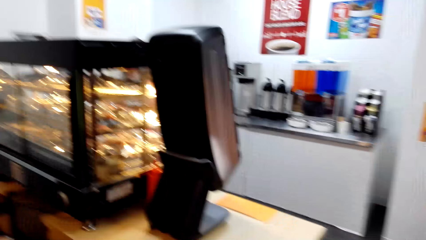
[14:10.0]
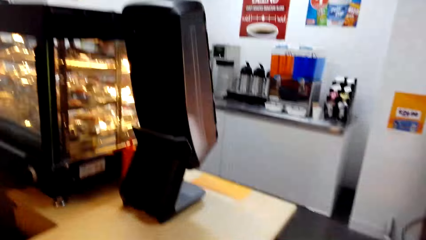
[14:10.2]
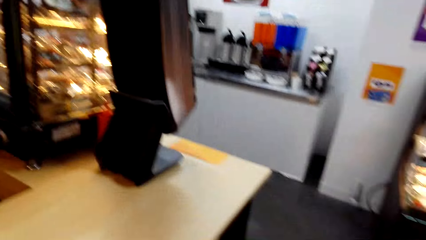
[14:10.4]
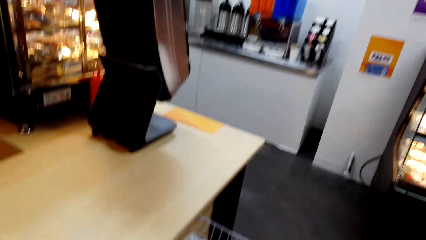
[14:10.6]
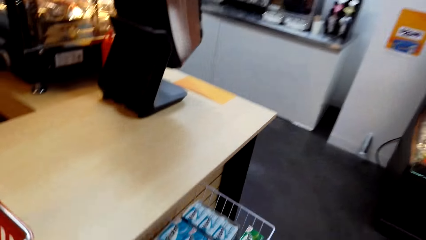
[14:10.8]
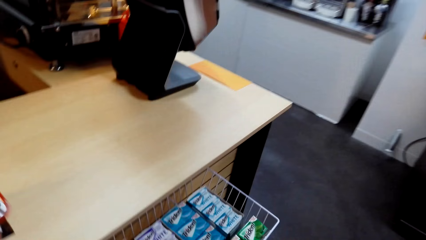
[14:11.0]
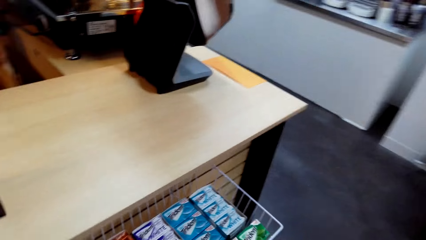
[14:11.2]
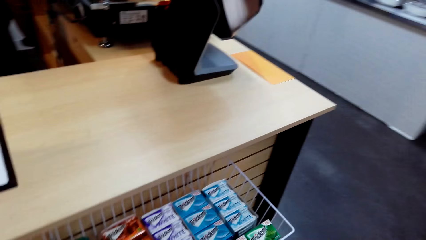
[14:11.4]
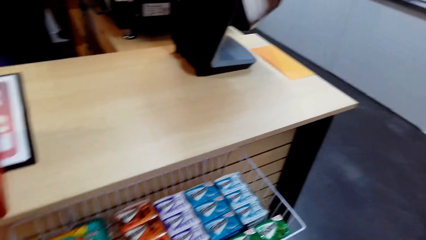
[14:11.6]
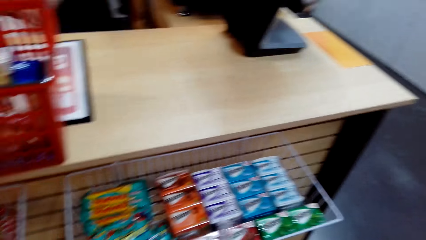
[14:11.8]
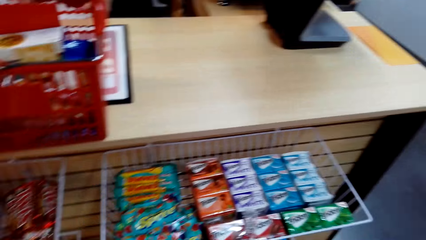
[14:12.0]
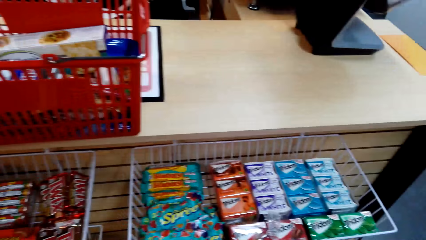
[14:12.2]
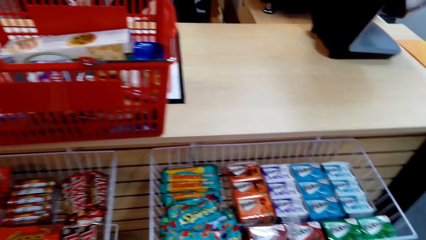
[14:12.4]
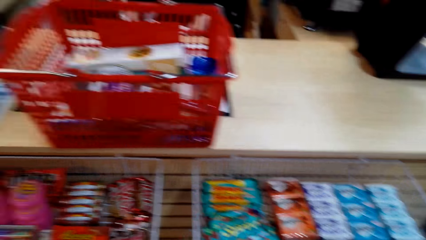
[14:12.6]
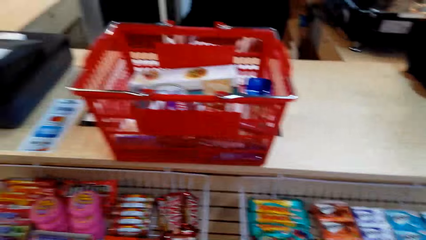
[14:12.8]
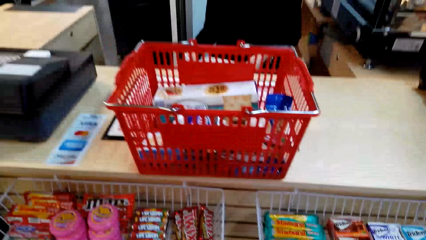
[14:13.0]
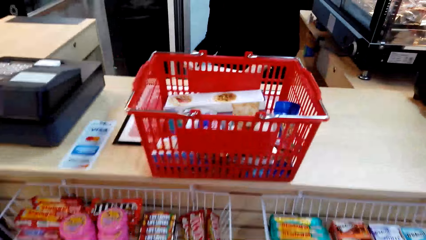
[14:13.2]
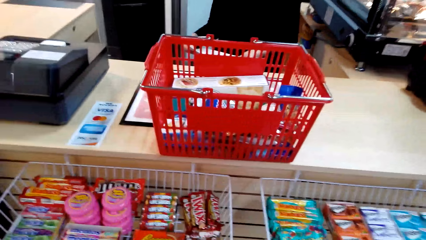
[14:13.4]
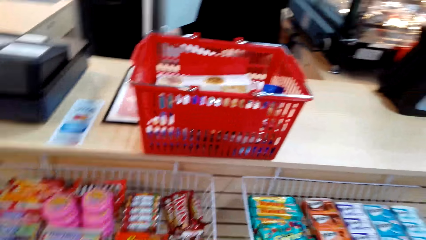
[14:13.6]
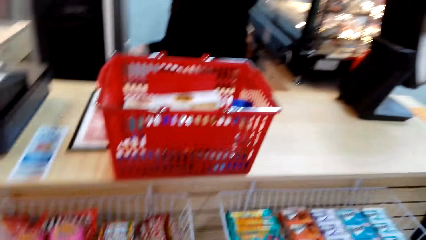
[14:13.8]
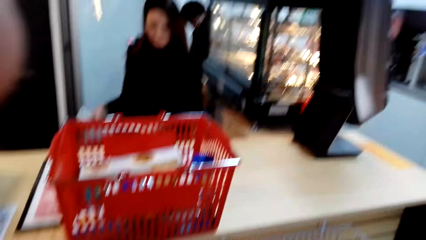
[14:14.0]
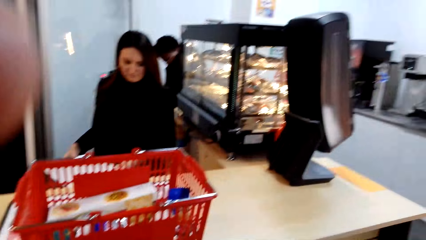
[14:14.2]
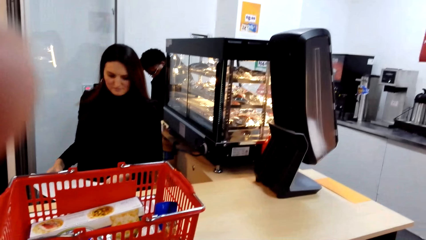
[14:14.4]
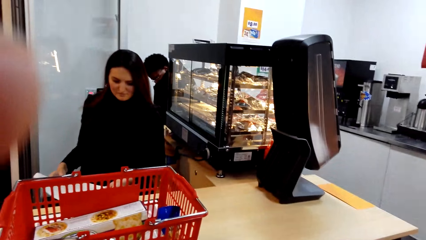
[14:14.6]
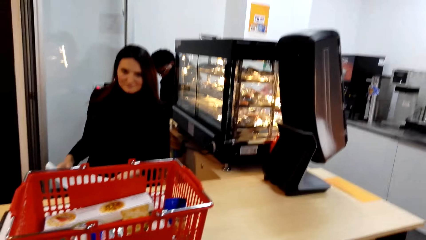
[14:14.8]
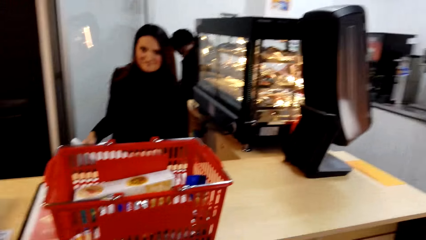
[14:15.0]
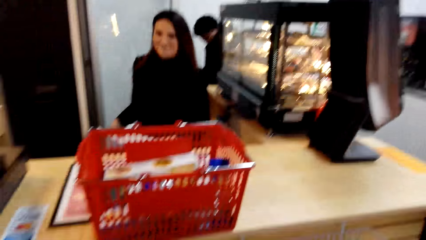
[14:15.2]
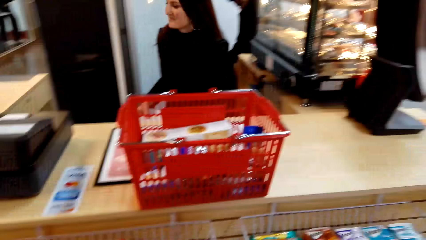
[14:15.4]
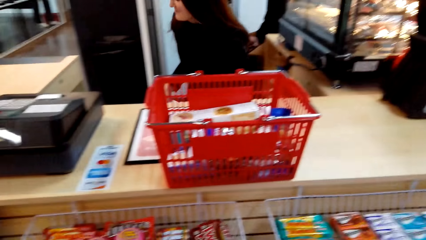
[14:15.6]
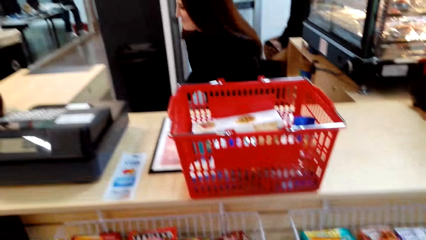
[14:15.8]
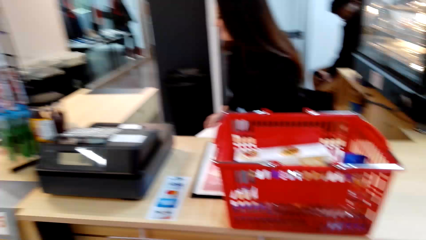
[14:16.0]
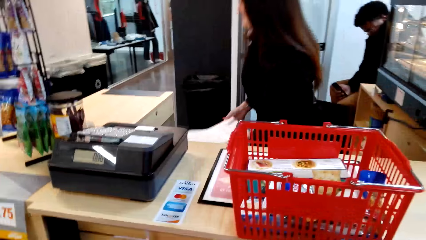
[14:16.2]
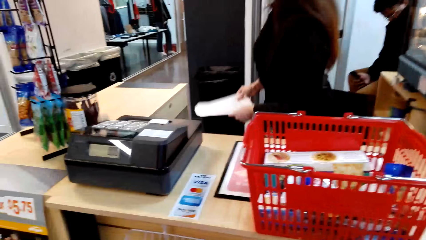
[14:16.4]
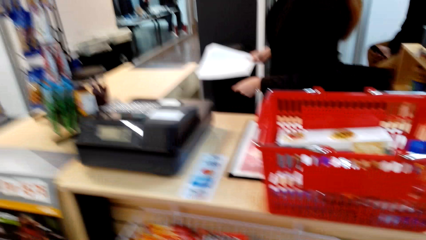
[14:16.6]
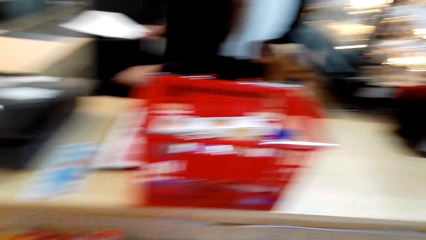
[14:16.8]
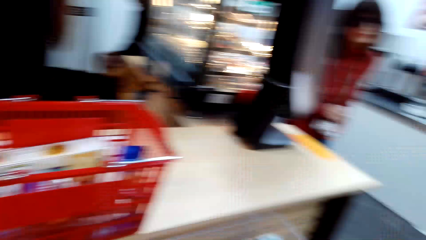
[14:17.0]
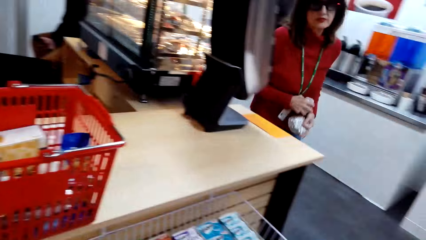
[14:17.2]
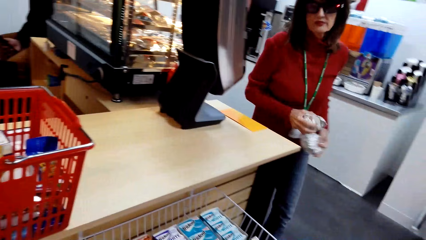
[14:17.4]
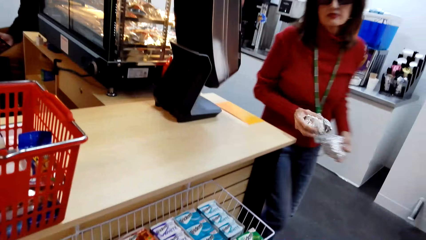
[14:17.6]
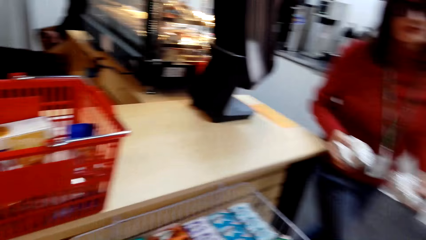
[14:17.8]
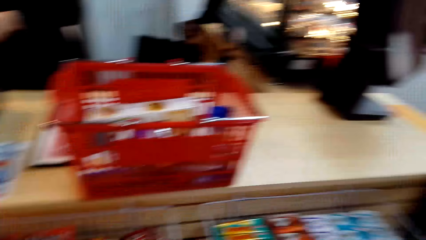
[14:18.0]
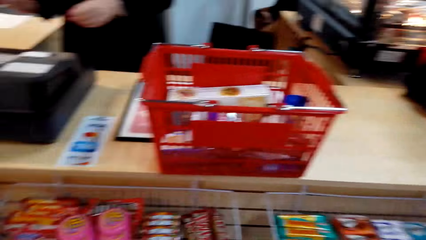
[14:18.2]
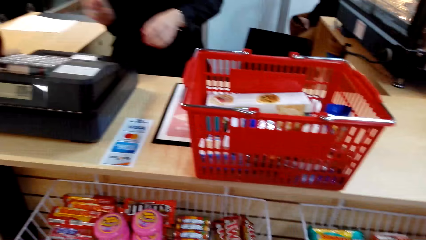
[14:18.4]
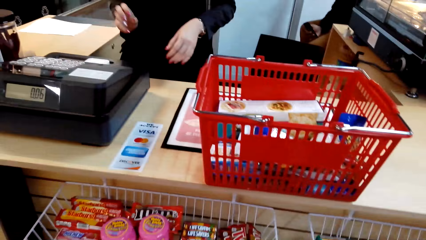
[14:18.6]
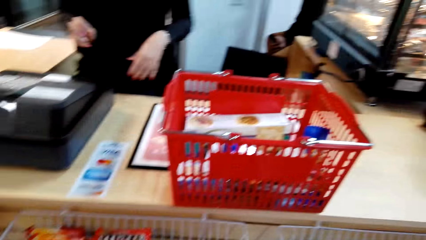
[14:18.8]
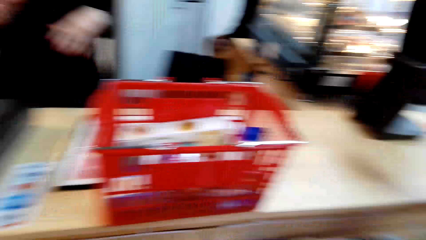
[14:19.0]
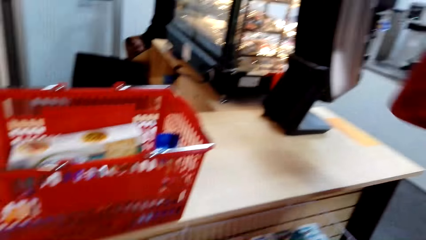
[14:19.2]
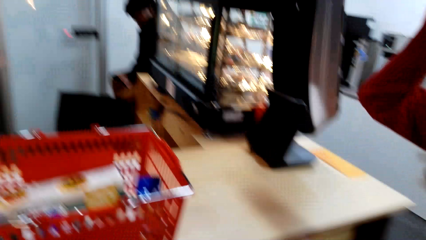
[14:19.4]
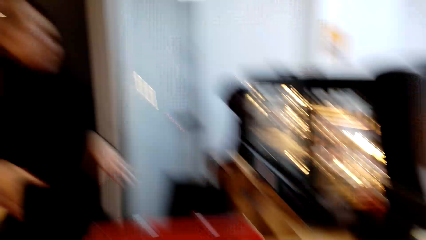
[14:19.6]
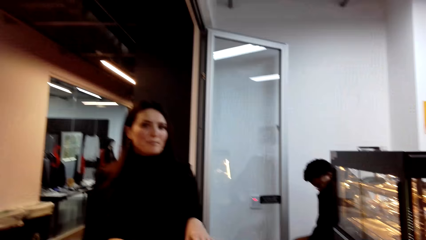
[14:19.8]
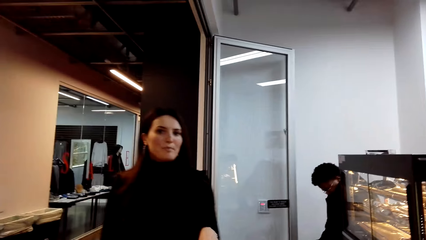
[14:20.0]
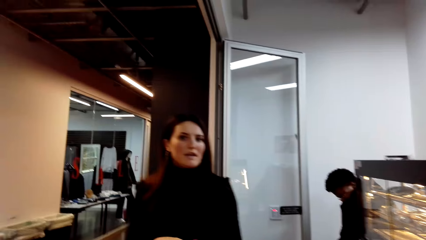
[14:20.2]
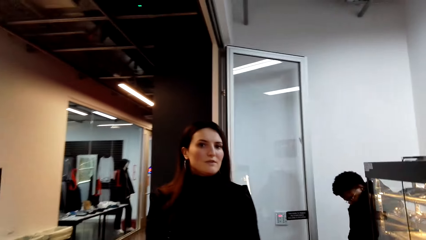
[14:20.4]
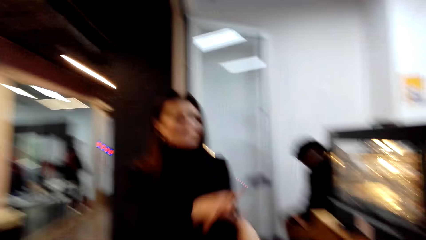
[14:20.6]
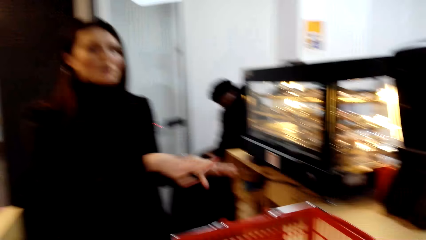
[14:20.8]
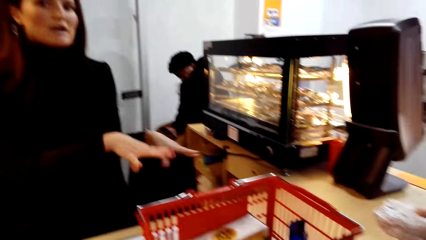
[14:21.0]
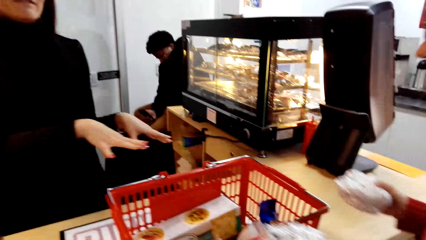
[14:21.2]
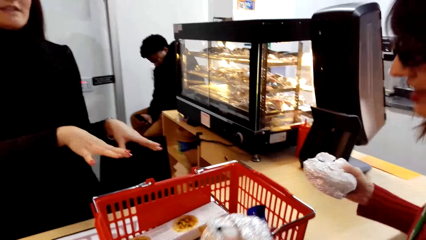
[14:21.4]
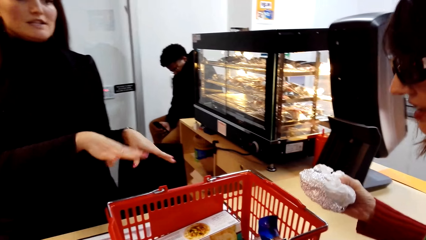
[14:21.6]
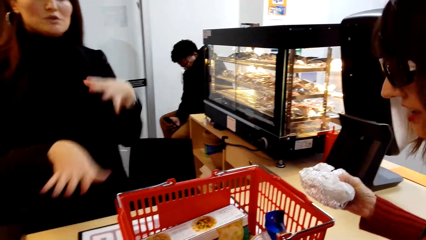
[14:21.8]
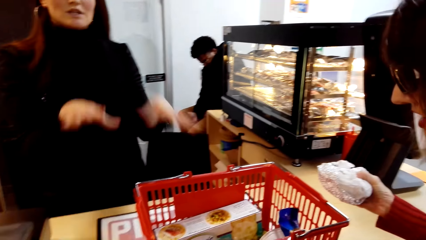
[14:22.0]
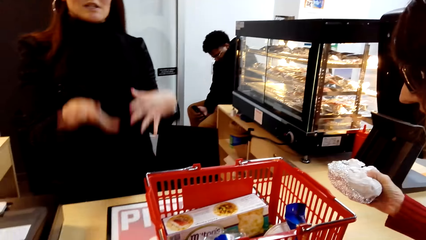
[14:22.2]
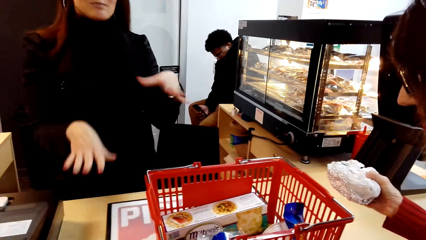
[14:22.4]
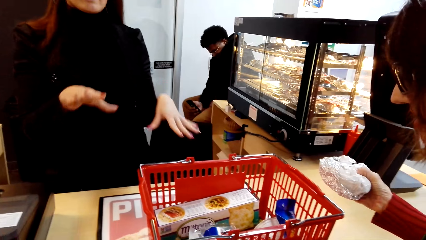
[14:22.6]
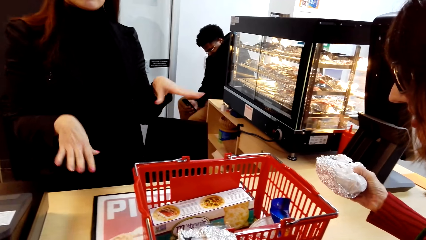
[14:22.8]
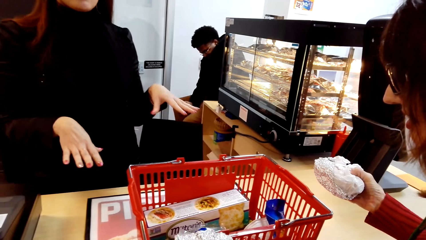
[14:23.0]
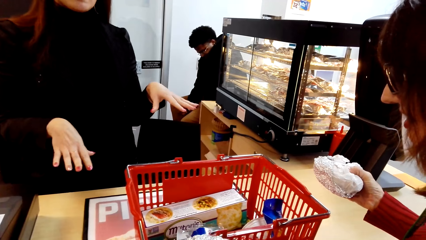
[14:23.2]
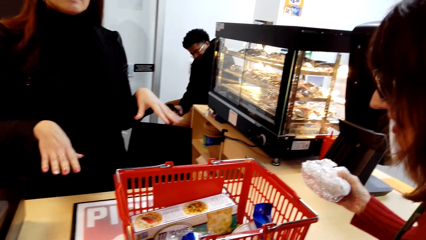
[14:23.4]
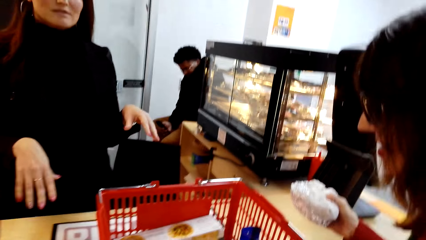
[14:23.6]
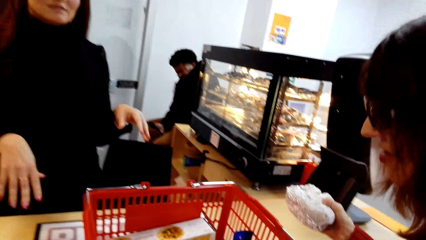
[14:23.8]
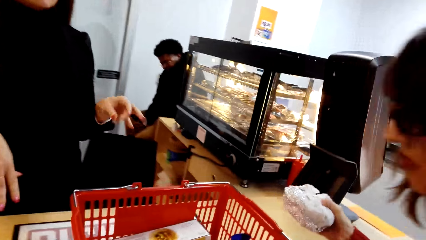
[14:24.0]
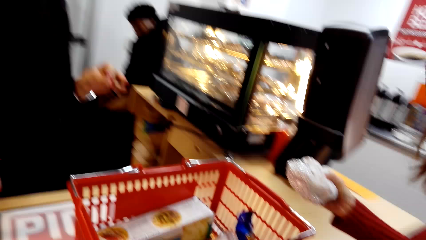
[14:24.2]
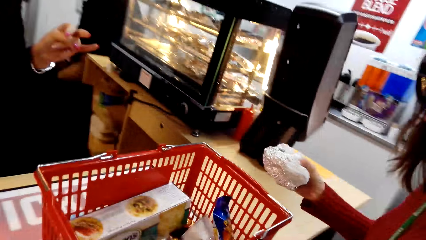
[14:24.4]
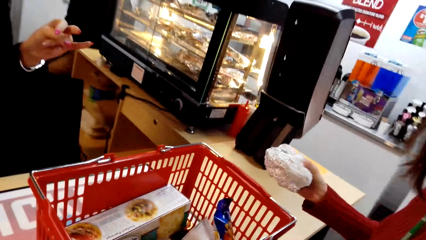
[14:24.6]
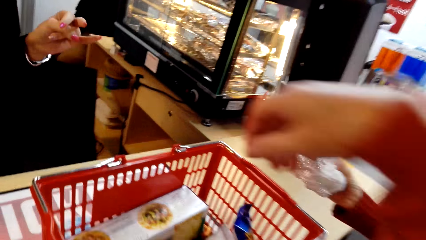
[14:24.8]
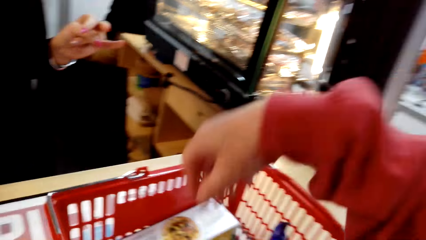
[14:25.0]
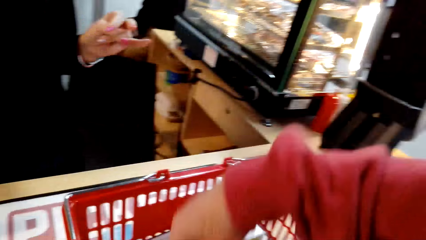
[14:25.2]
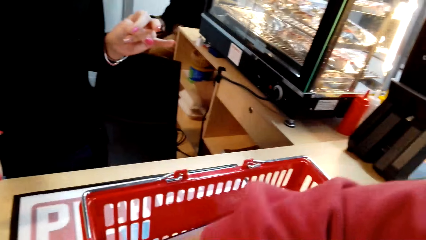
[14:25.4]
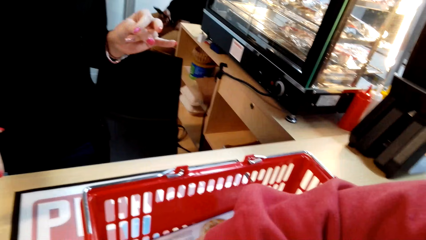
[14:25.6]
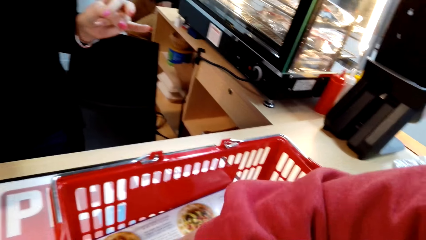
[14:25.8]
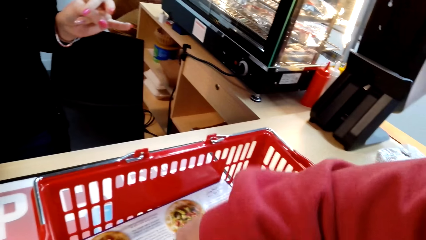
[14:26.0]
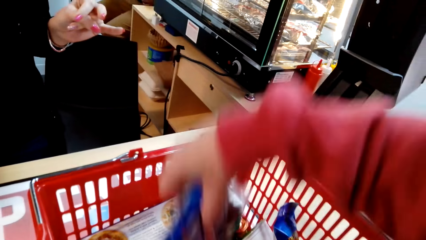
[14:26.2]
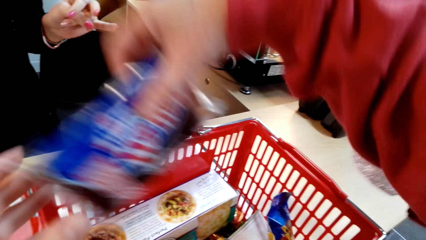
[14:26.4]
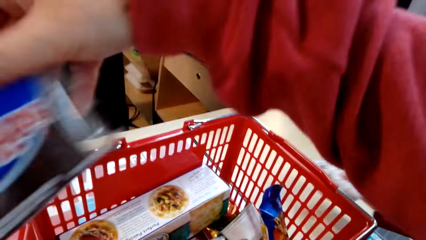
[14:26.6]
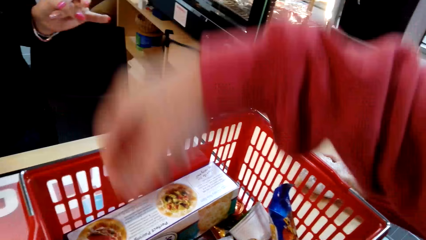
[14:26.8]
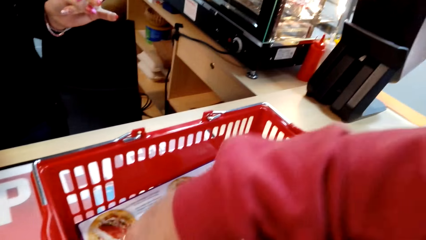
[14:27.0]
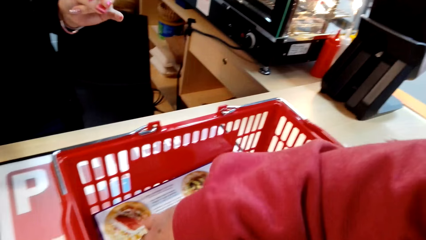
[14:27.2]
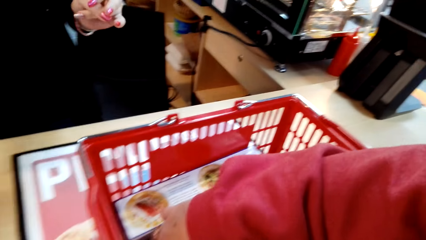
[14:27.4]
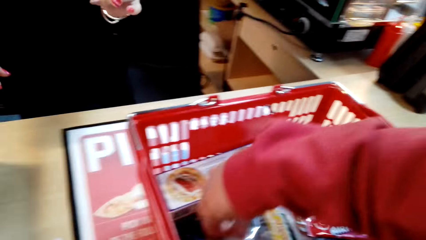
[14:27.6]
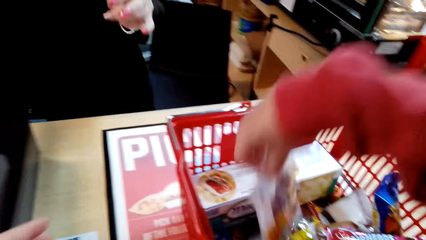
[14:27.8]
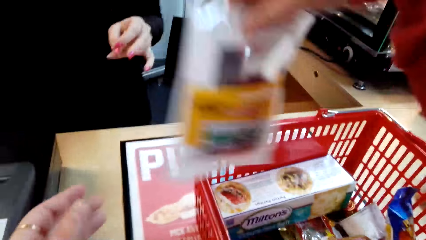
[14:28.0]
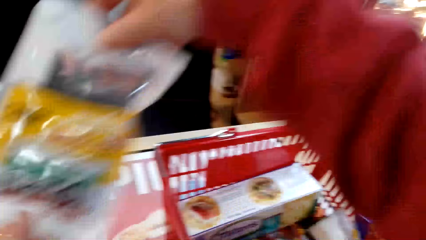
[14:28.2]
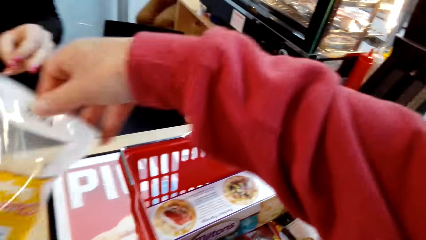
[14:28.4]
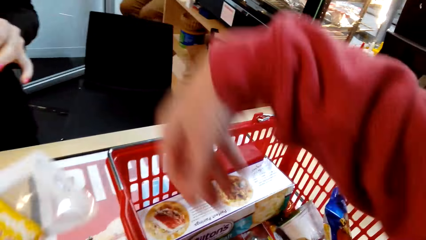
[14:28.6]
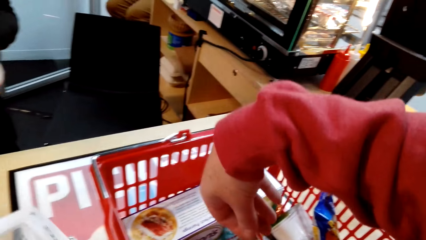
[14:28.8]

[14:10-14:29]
The camera wearer touches something. A woman places the papers on the counter. Another woman comes with hot dogs. The camera wearer separates the snacks. They remove items in the shopping basket.
